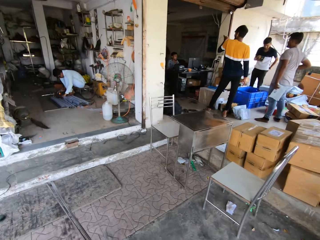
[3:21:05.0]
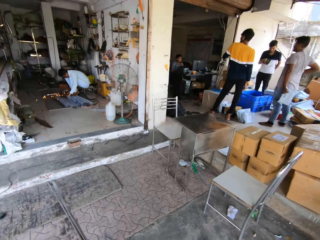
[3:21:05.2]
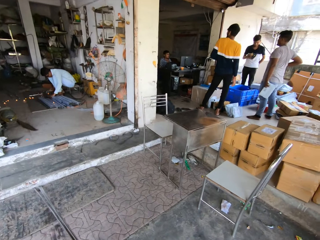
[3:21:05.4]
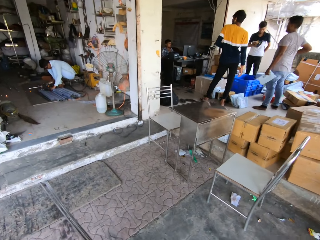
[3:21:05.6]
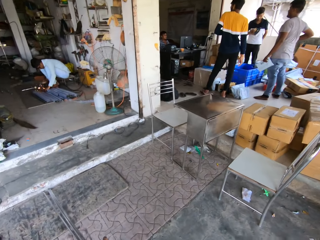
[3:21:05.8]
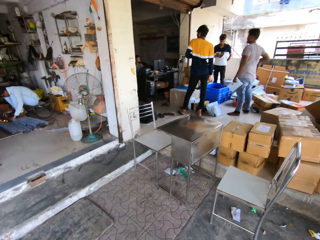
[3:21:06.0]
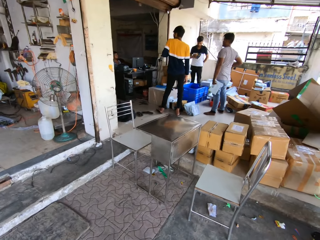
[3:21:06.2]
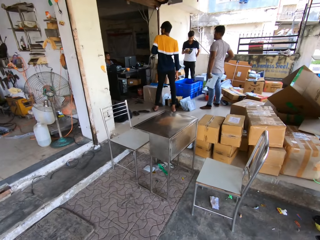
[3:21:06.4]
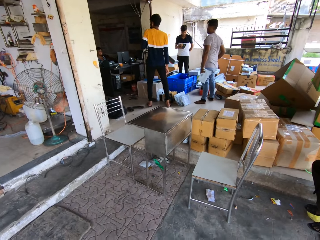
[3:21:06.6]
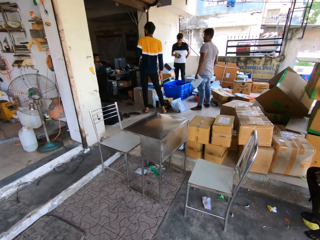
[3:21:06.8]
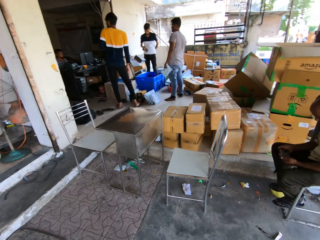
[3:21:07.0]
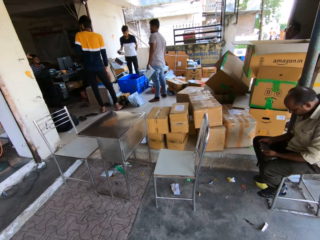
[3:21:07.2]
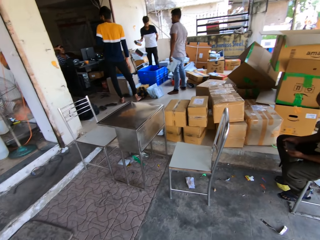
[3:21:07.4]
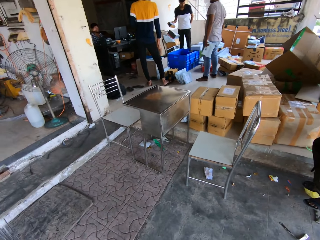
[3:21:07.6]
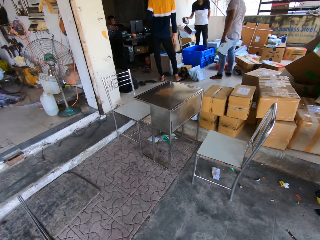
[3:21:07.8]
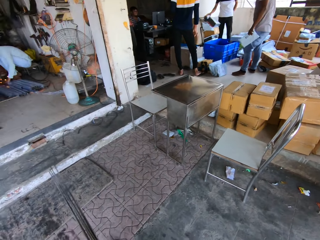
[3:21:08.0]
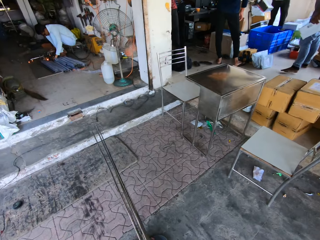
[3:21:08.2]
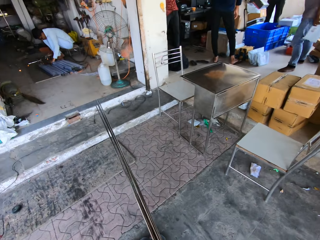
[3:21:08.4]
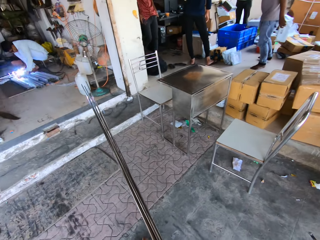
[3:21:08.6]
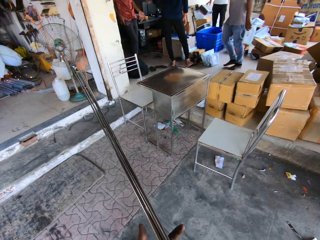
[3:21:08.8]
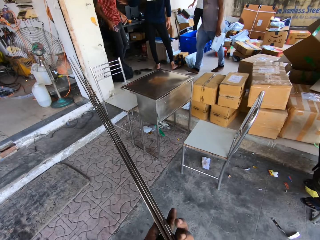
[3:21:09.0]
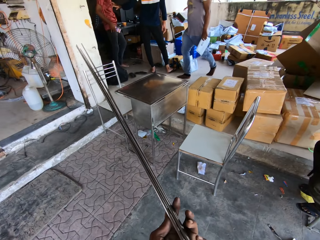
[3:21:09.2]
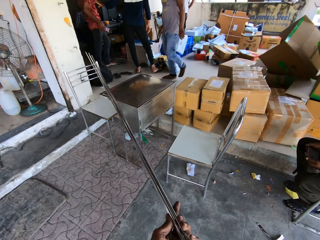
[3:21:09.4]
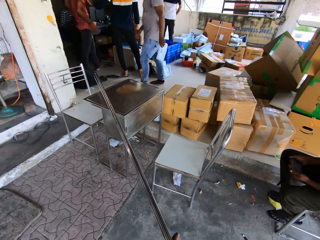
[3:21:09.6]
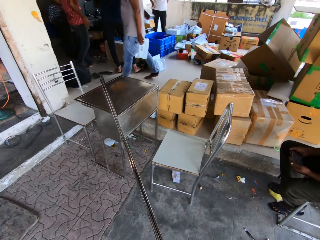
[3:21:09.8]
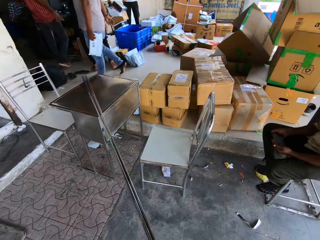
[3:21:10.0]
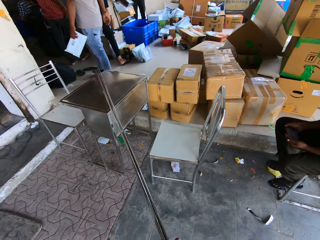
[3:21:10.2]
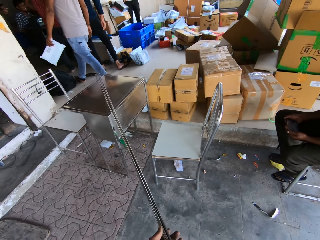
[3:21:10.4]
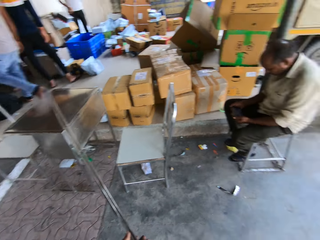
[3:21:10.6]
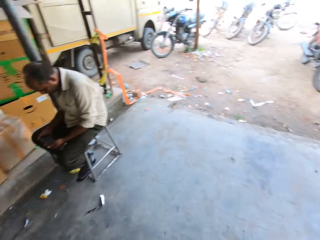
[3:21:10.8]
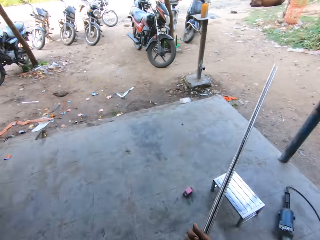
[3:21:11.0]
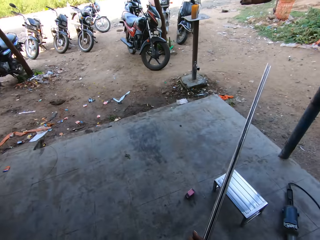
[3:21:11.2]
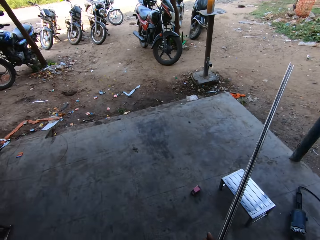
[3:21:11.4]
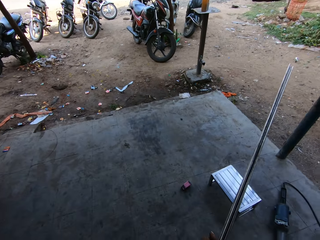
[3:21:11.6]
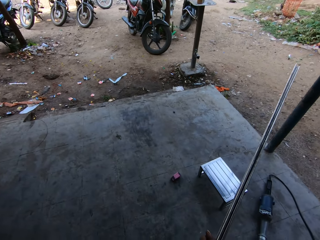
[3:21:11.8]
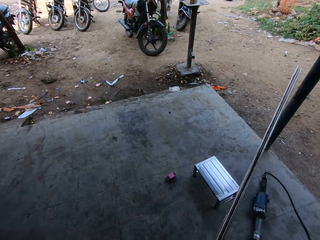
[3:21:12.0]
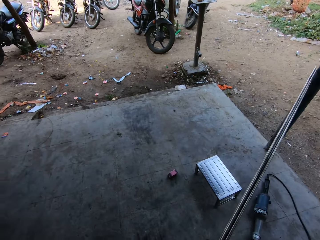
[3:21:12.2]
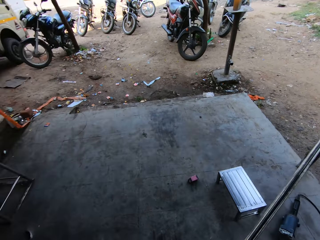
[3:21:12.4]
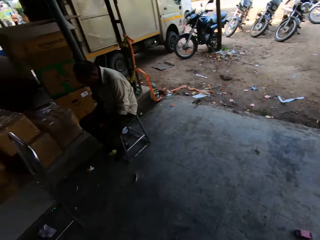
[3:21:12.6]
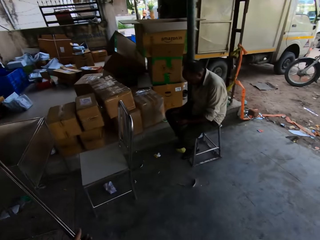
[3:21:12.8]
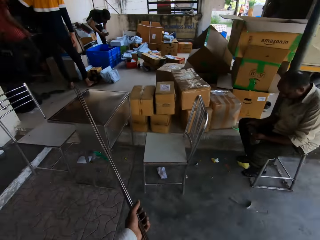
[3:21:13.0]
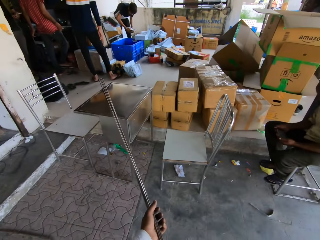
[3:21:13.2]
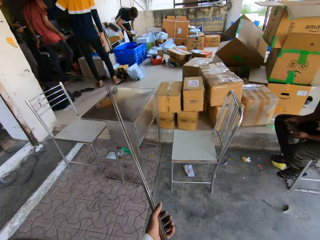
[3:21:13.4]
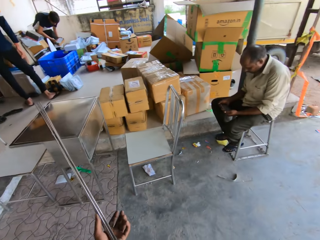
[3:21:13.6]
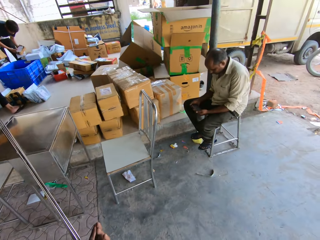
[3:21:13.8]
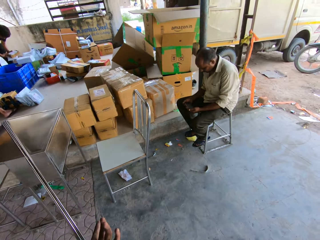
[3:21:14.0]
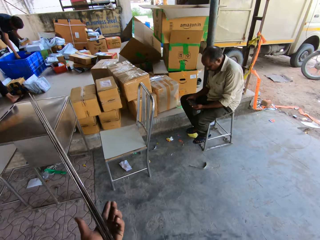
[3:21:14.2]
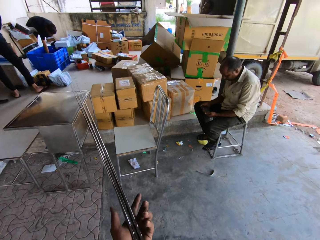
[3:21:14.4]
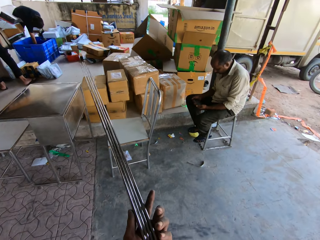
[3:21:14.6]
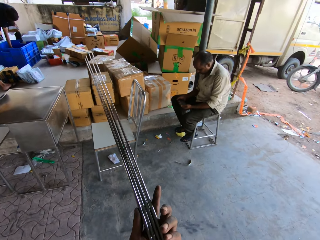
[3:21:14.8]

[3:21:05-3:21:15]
The camera wearer looks around. They take the metals. They drop the metal rods on a table. They lift the metal rods.

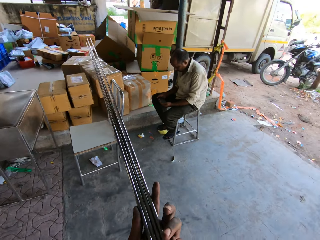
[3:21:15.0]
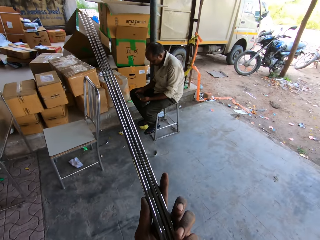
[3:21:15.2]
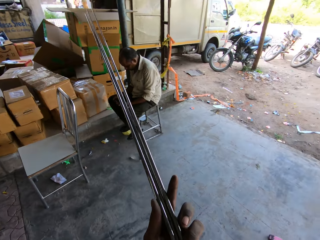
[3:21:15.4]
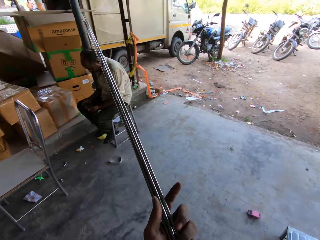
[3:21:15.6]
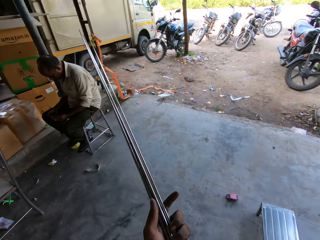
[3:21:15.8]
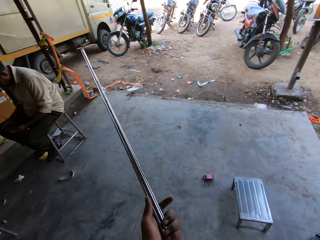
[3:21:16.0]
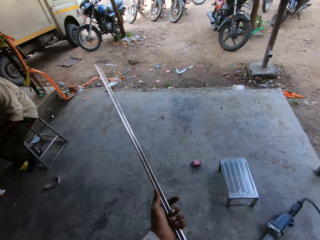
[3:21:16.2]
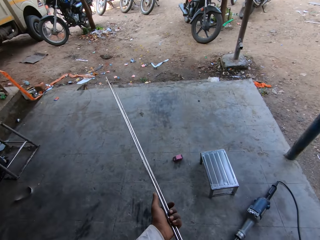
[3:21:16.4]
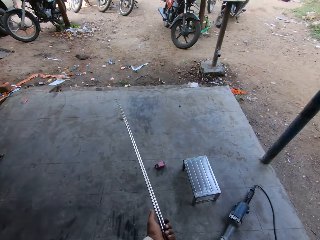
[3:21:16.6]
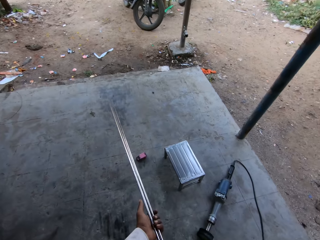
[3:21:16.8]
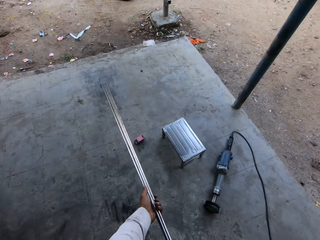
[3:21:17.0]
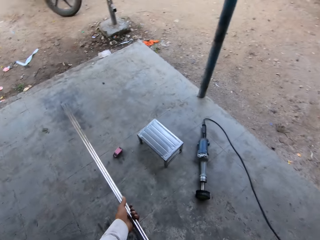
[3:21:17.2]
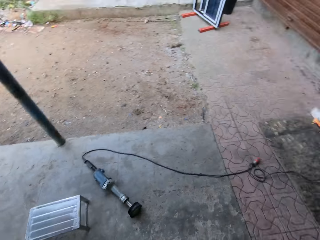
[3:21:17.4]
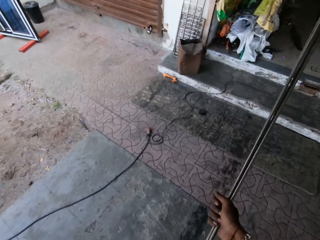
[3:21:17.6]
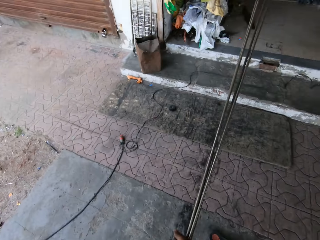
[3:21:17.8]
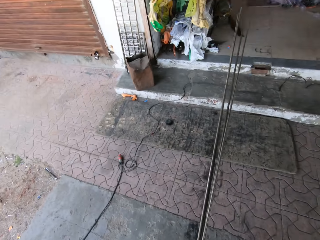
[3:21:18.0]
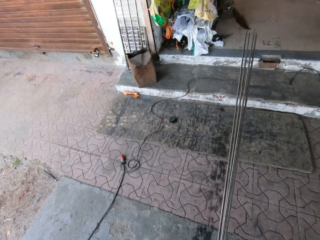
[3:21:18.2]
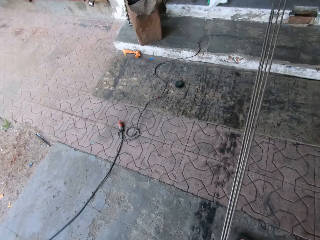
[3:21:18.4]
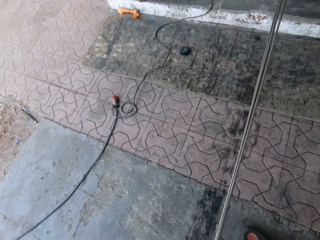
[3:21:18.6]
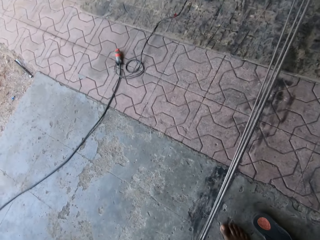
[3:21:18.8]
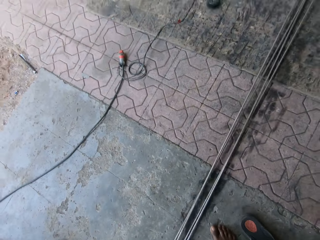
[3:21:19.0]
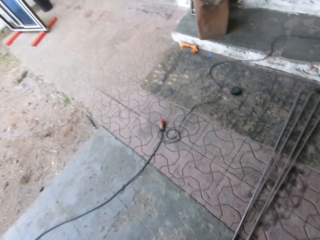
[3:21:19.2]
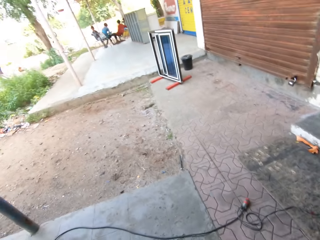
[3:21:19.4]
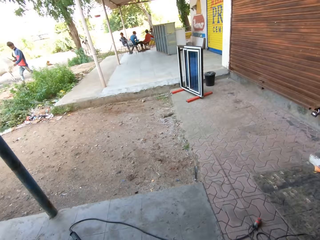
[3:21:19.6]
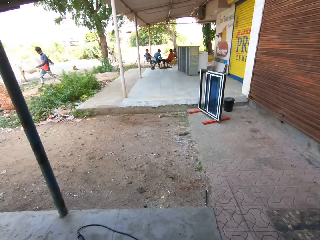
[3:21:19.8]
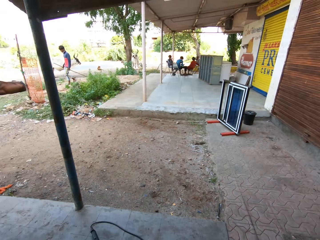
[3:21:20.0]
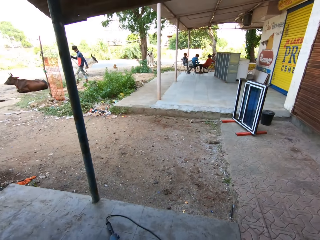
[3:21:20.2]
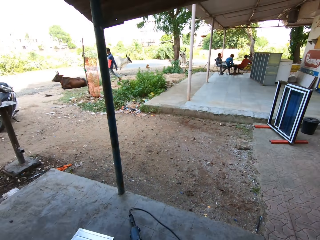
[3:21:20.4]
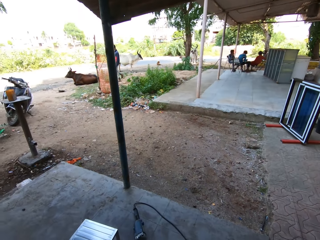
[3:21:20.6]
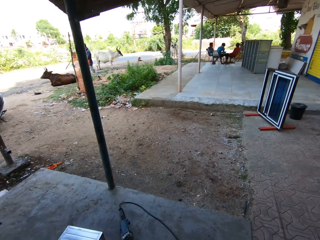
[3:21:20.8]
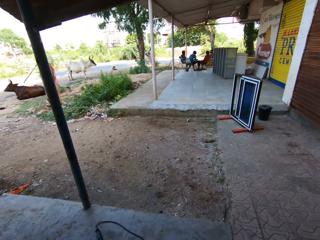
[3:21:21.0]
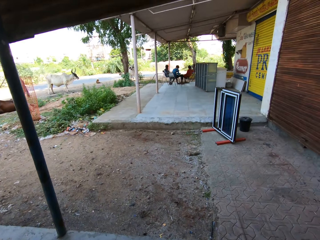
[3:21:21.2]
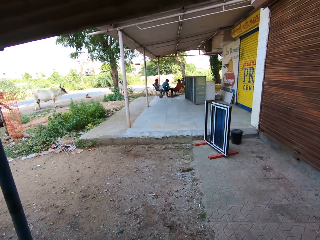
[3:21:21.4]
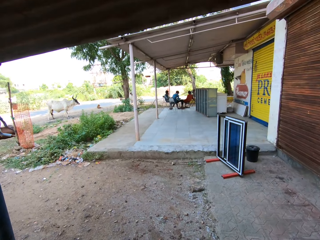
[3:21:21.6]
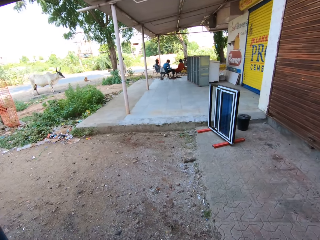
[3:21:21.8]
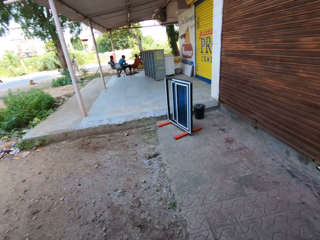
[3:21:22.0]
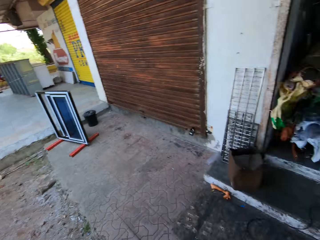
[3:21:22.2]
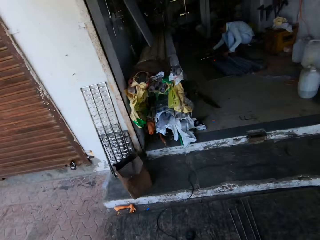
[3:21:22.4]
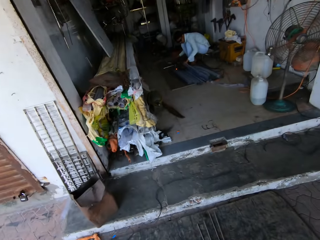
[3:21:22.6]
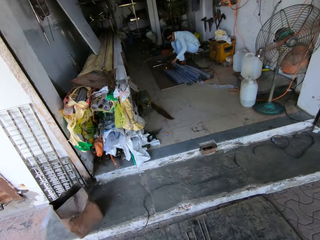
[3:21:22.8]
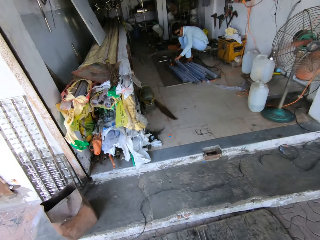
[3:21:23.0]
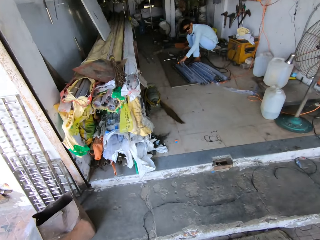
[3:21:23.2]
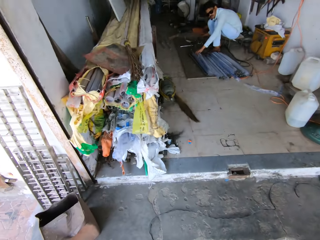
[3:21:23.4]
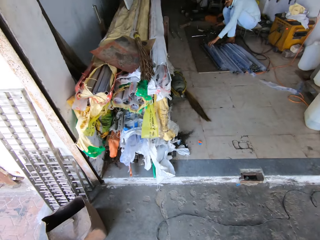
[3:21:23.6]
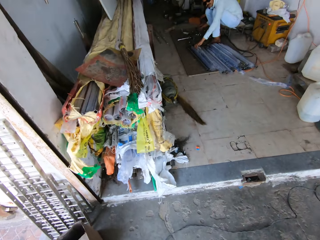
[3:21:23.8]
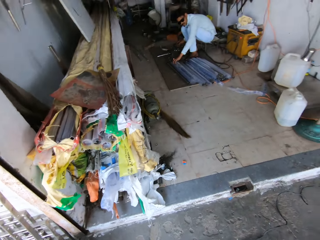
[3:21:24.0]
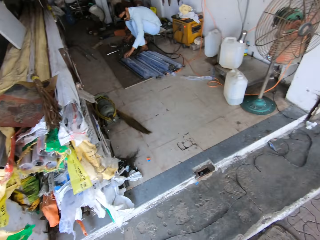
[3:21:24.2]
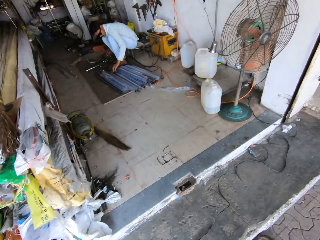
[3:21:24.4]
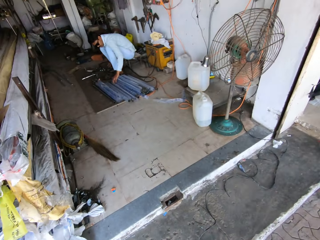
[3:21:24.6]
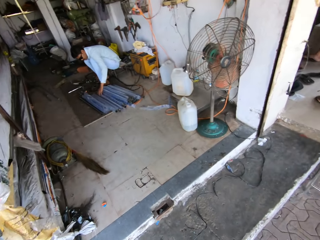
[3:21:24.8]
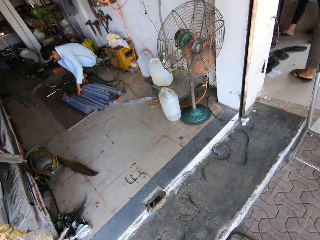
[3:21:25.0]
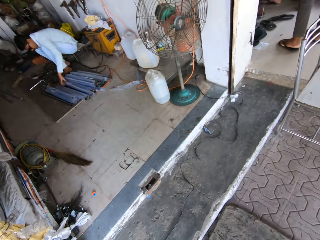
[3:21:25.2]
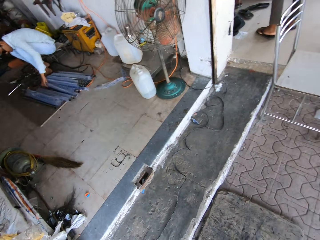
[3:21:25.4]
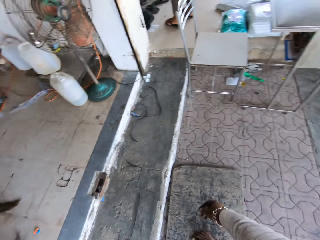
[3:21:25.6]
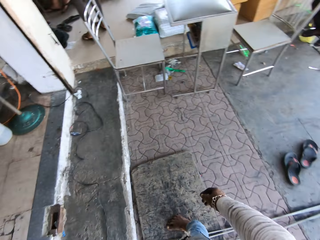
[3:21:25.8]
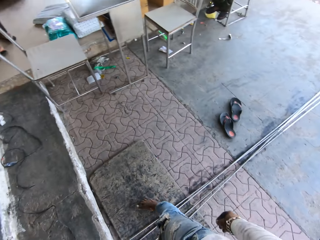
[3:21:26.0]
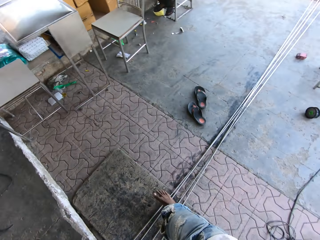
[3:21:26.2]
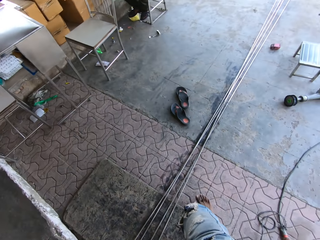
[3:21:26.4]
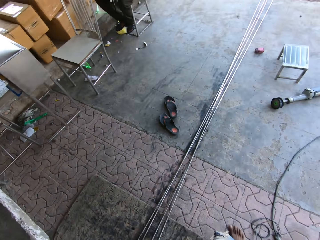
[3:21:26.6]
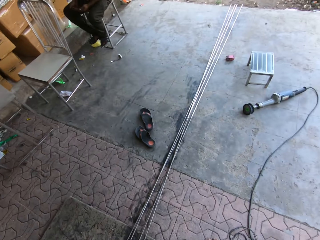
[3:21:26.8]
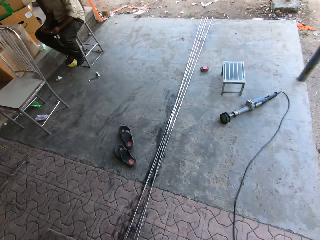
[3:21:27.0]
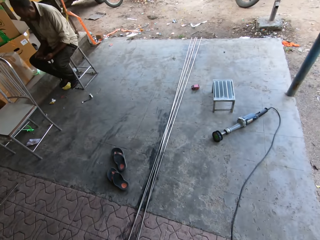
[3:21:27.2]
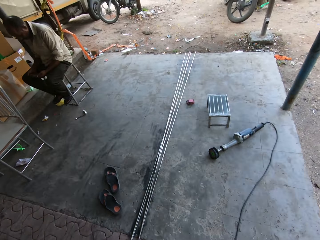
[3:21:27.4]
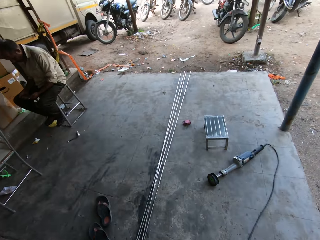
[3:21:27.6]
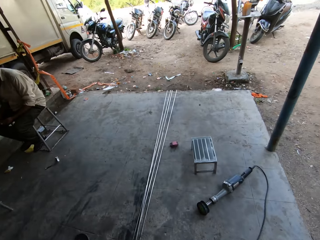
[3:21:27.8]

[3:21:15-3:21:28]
The camera wearer drops the metals down. They walk around.
